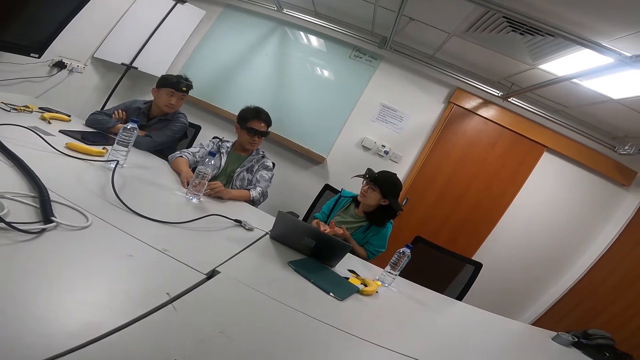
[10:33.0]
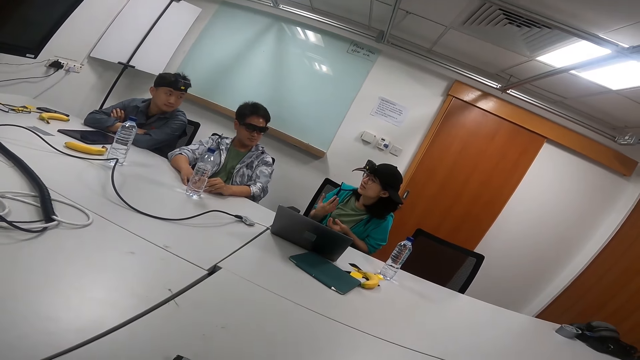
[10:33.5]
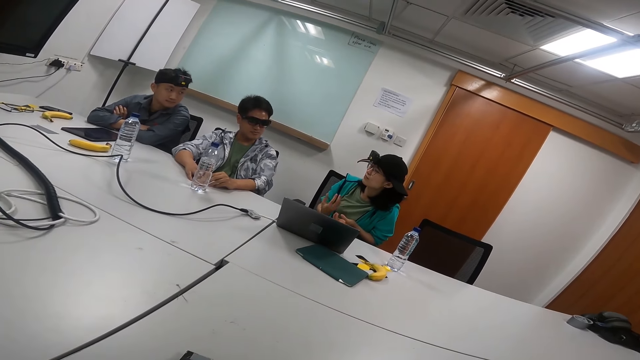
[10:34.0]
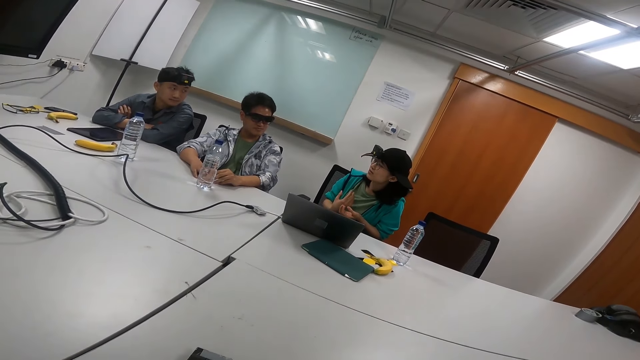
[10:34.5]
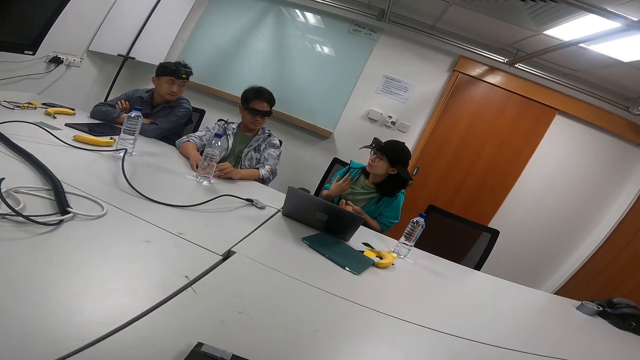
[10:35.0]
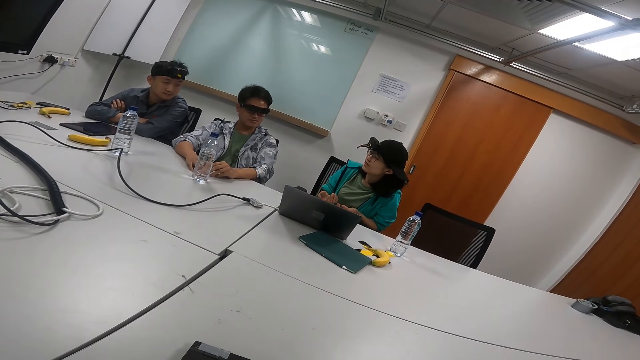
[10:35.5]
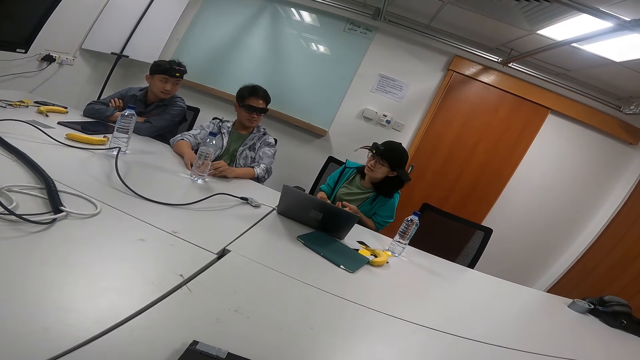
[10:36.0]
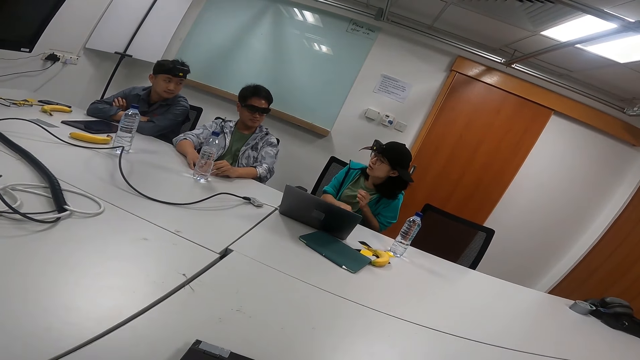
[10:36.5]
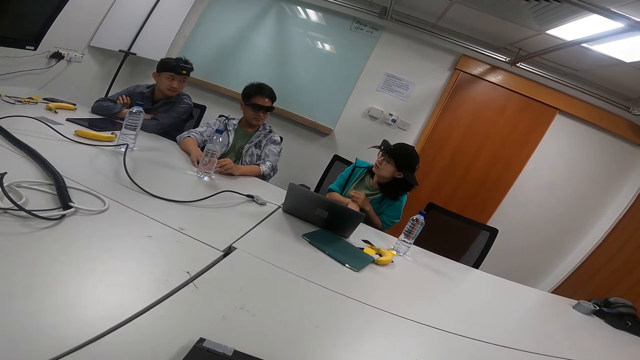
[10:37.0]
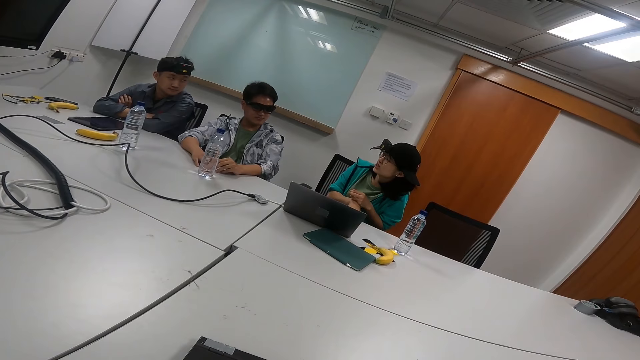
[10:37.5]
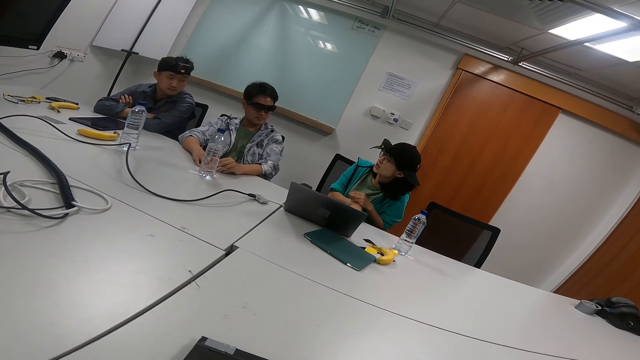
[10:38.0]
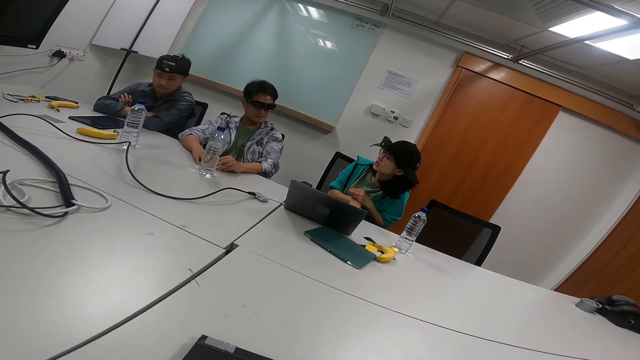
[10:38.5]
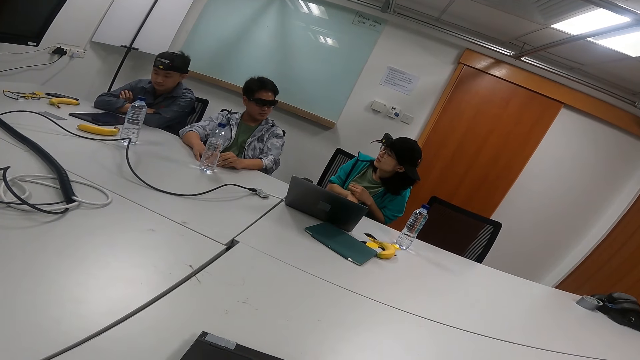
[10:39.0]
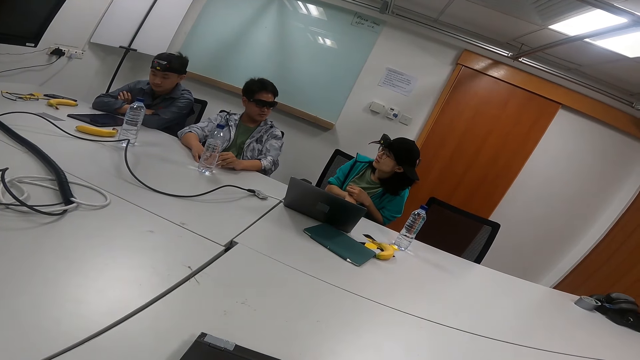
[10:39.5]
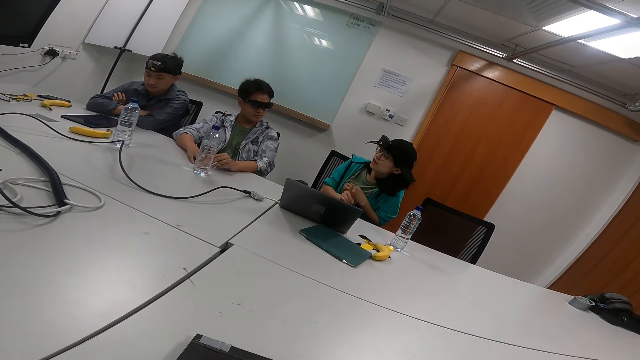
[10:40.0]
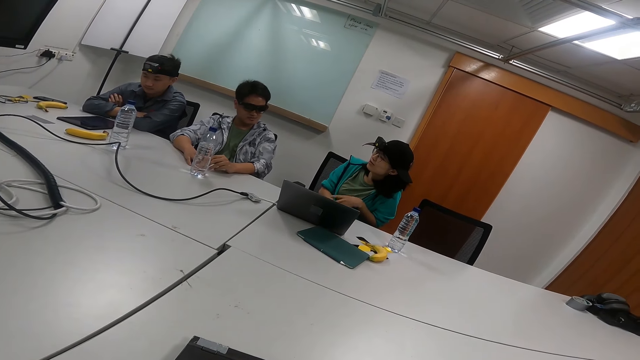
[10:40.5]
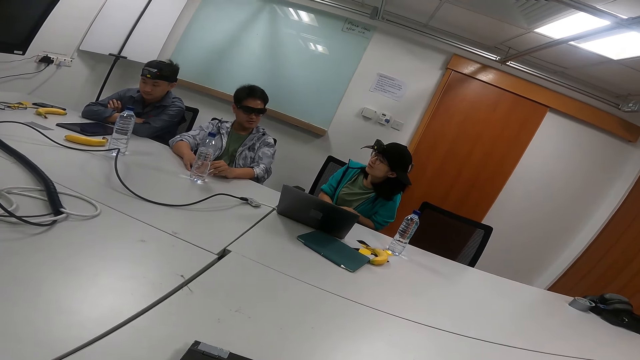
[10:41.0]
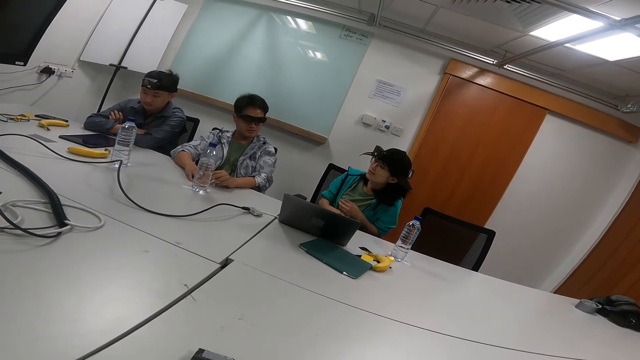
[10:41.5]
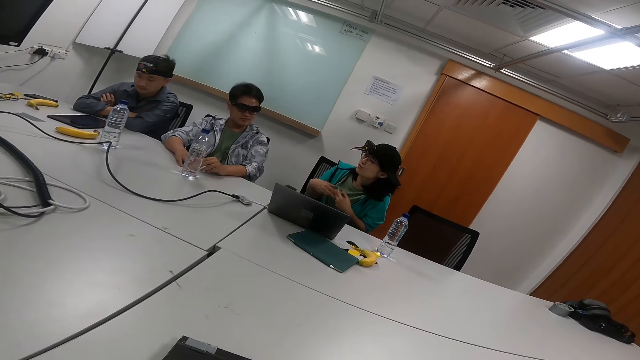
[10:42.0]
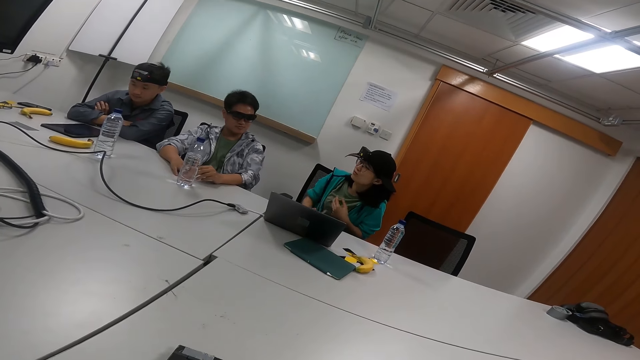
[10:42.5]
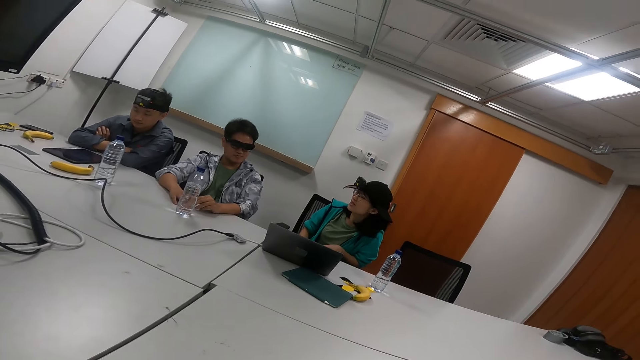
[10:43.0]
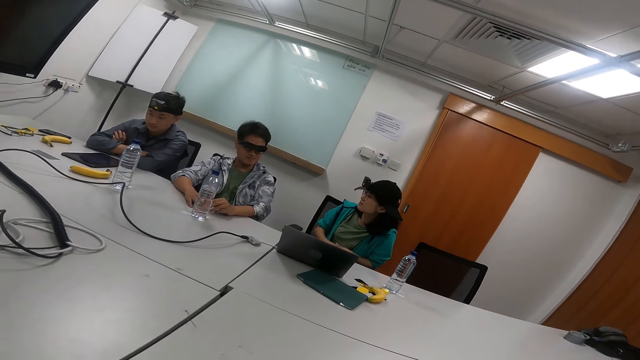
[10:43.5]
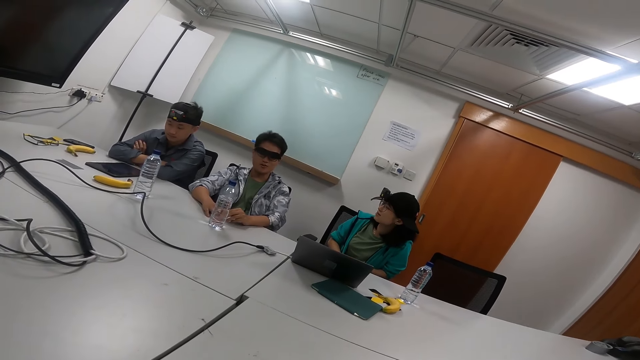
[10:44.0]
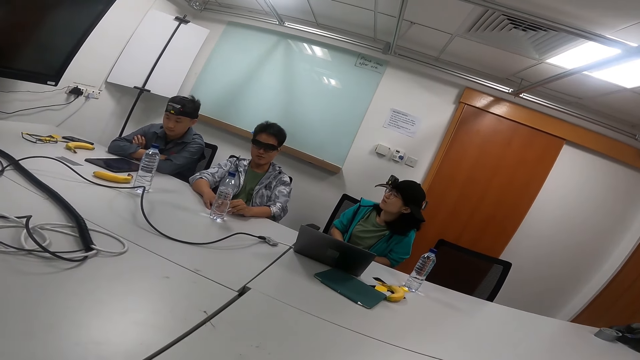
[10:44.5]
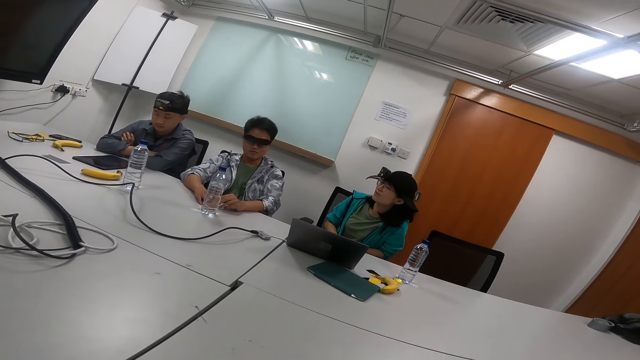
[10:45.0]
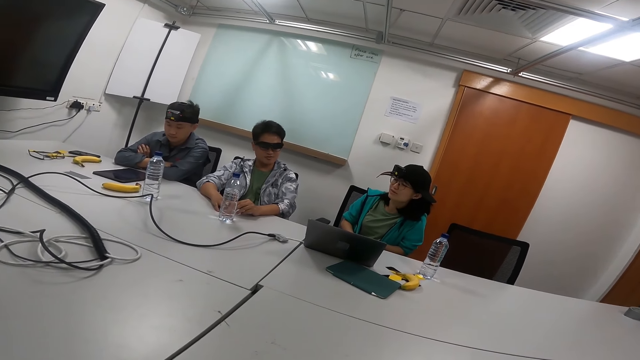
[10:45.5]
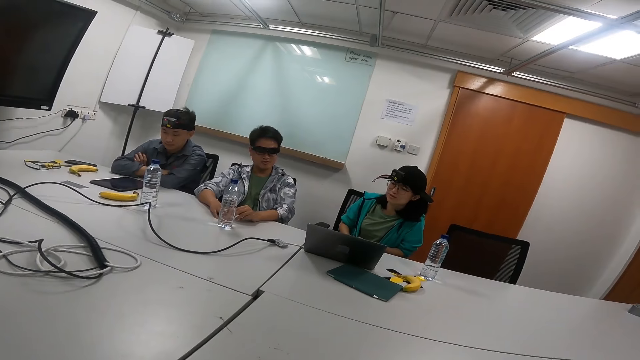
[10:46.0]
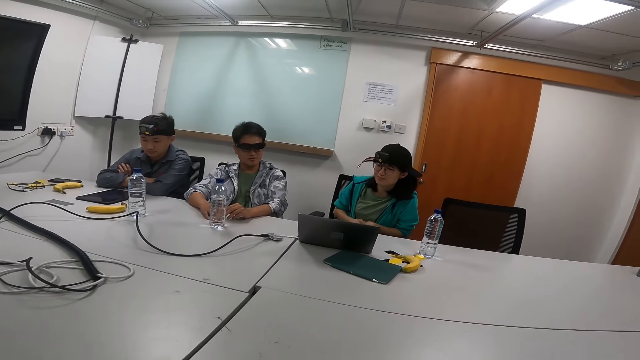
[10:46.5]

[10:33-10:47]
The person moves her hands. The person moves her hands repeatedly.

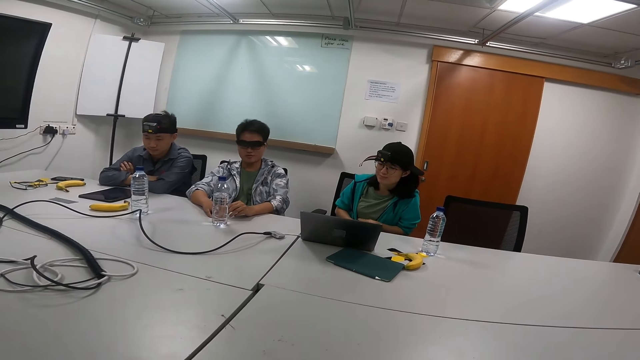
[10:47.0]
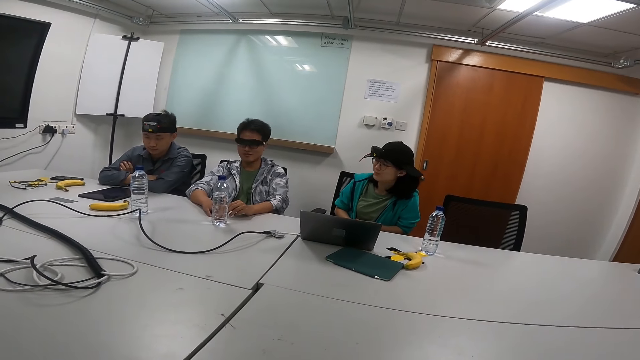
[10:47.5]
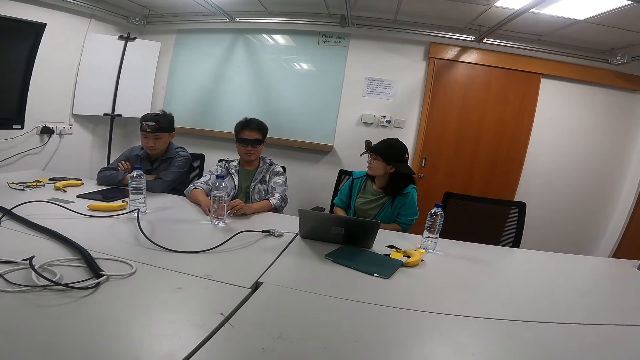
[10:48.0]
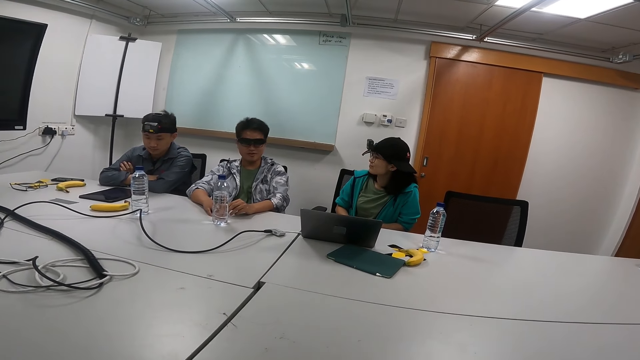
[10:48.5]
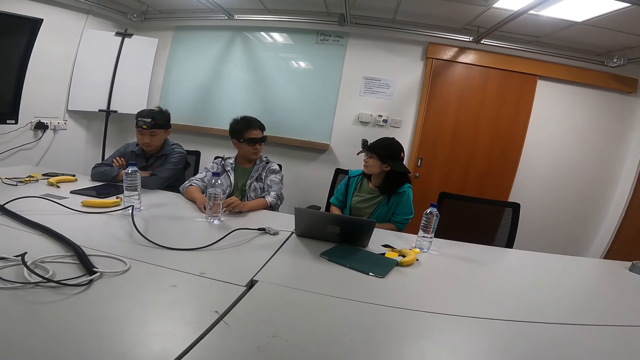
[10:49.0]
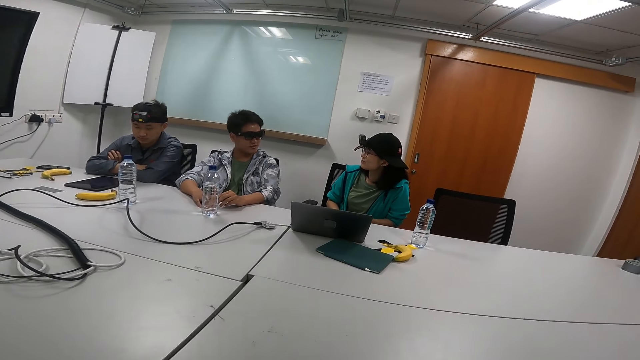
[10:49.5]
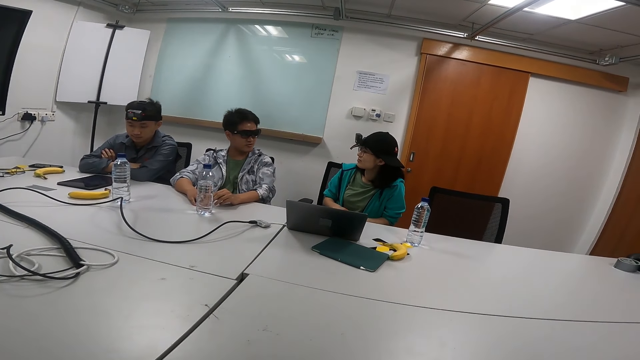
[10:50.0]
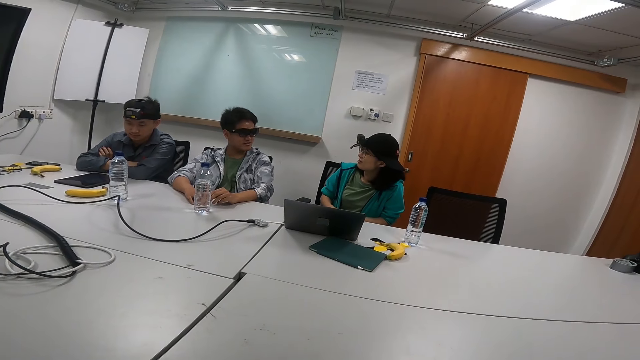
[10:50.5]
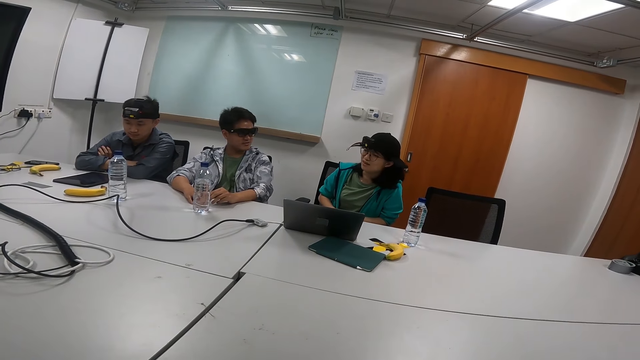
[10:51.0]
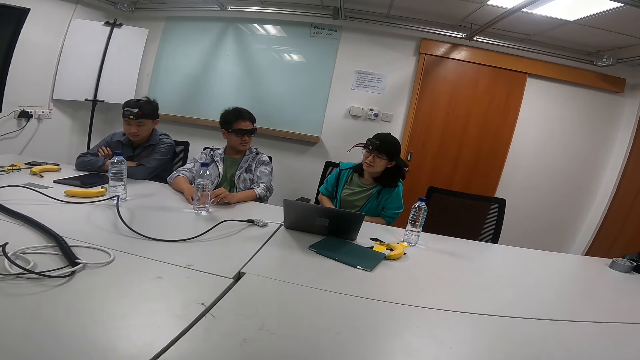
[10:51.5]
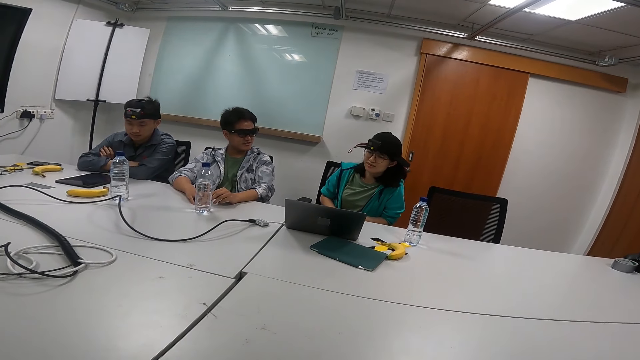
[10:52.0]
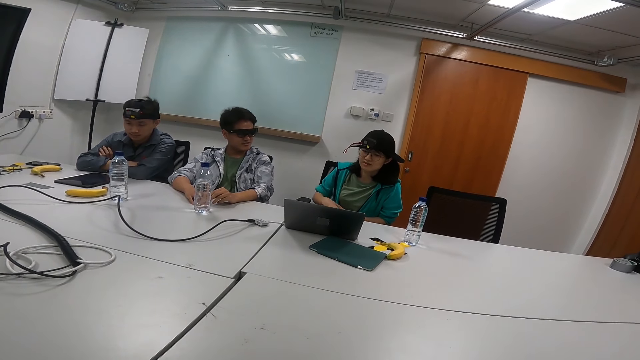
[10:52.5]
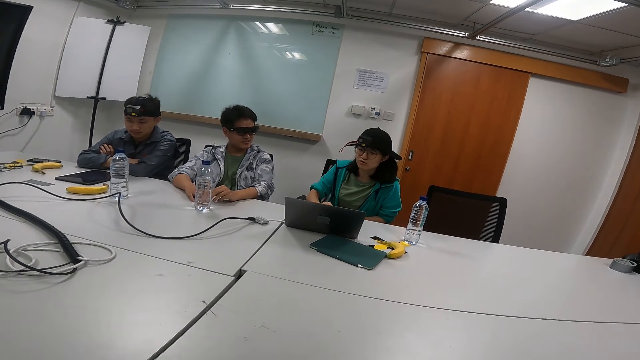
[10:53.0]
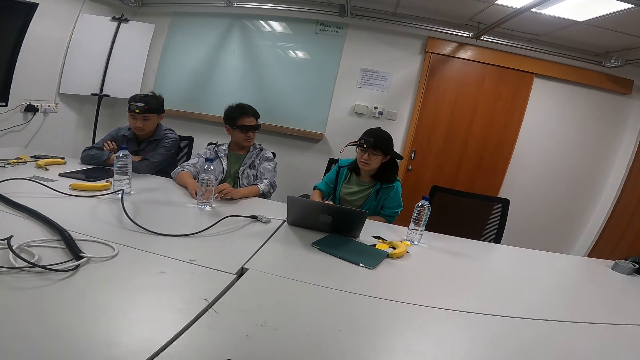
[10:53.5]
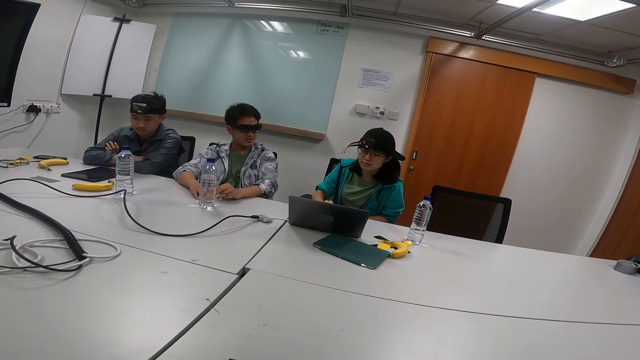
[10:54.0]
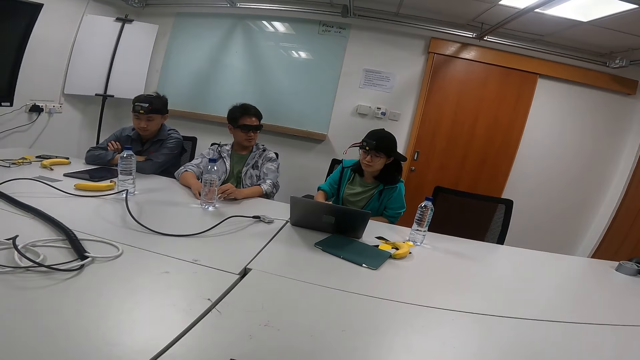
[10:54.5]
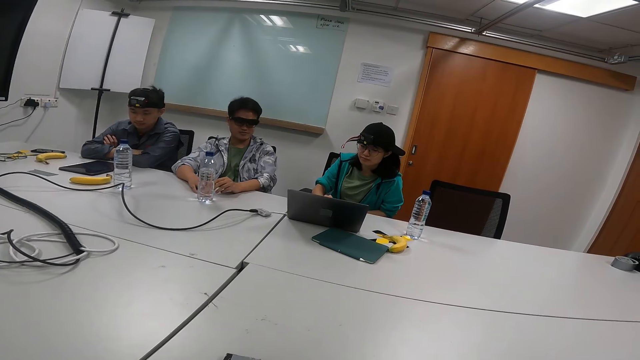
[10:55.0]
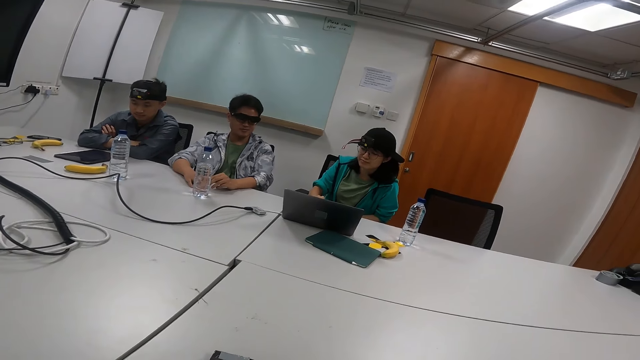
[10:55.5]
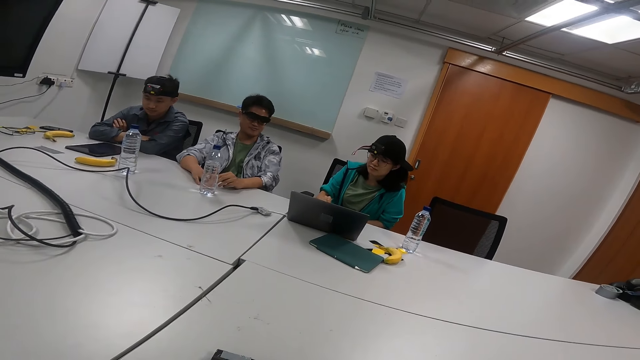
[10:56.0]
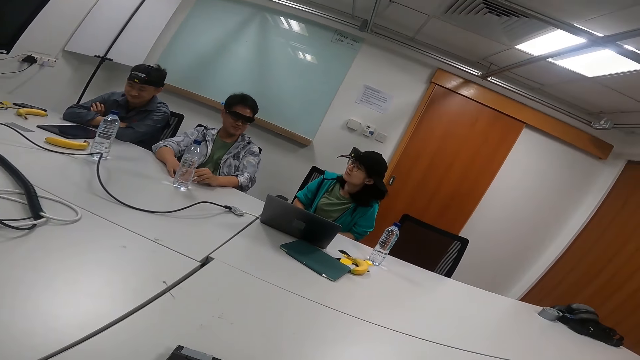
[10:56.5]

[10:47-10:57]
The person moves her hands. Another person talks to the first person. The first person moves her hands again. The first person talks while scrolling the laptop.
